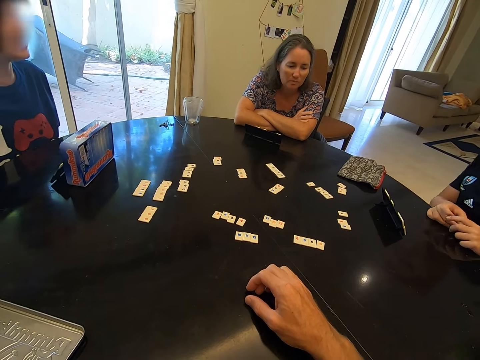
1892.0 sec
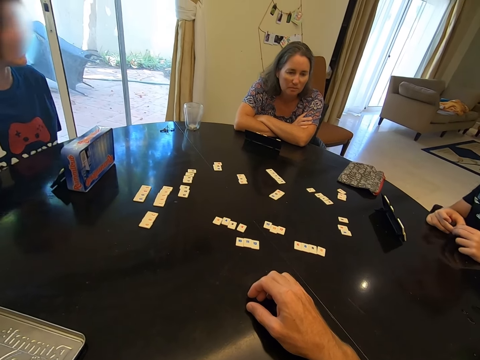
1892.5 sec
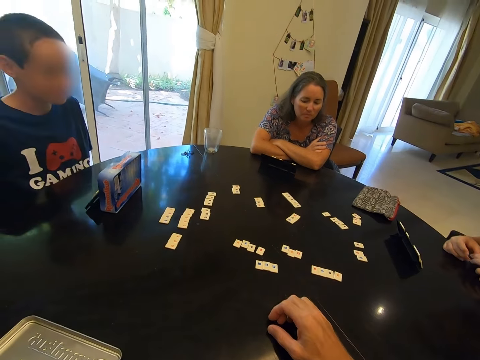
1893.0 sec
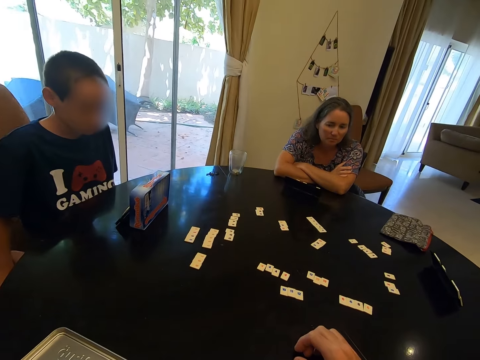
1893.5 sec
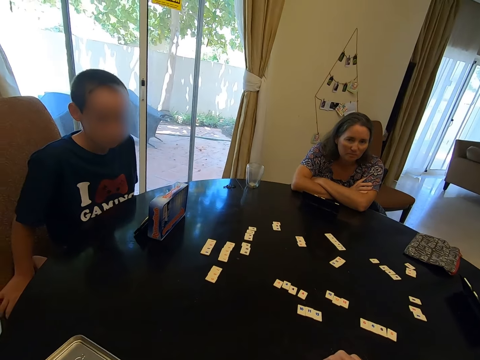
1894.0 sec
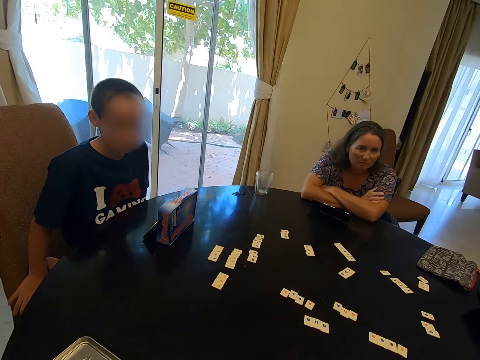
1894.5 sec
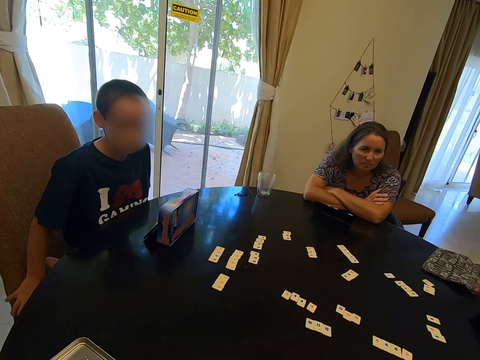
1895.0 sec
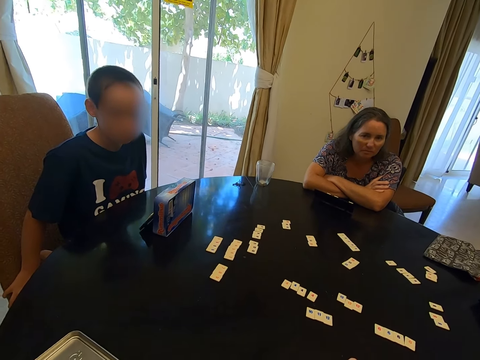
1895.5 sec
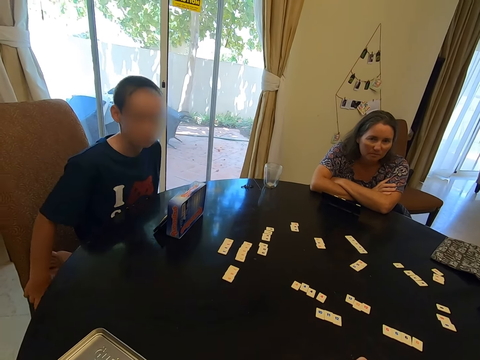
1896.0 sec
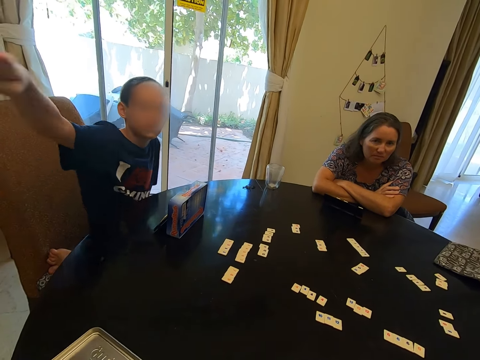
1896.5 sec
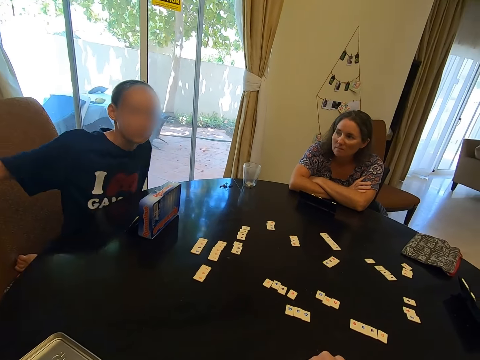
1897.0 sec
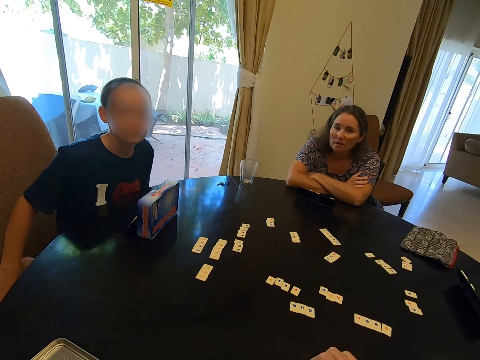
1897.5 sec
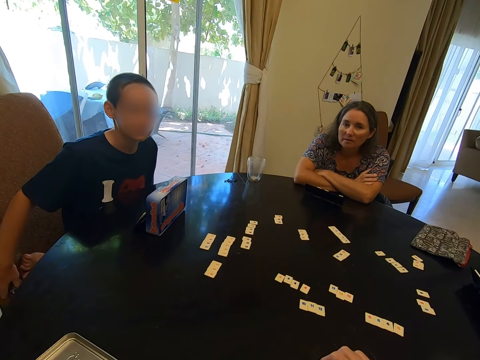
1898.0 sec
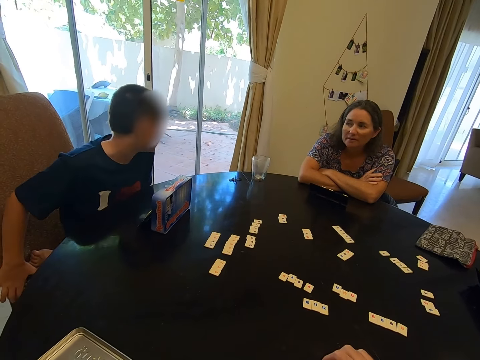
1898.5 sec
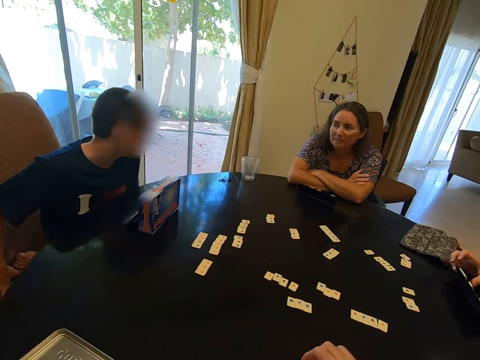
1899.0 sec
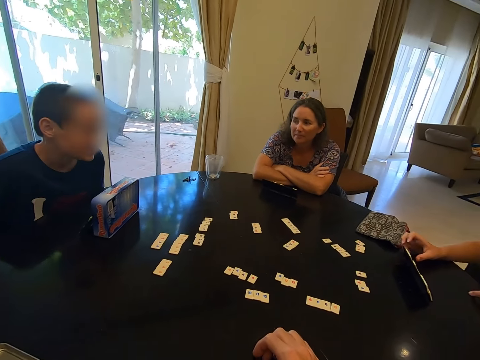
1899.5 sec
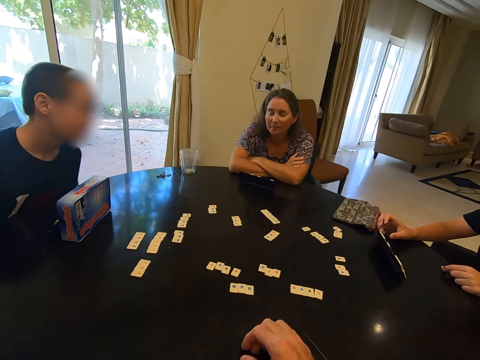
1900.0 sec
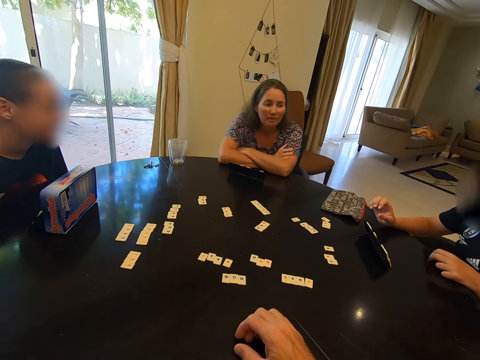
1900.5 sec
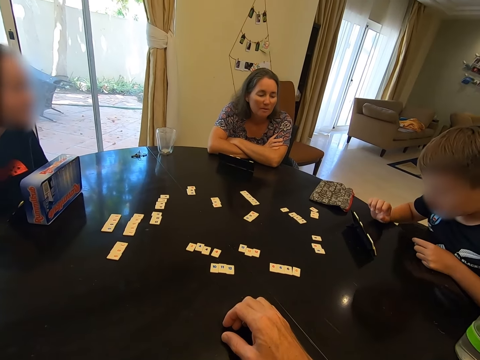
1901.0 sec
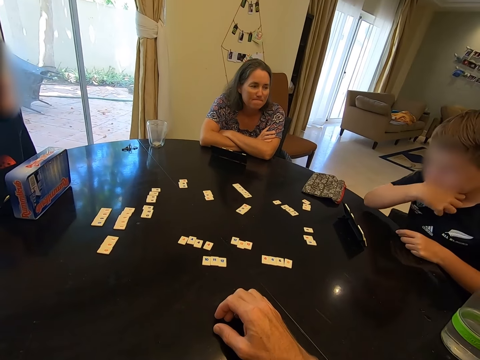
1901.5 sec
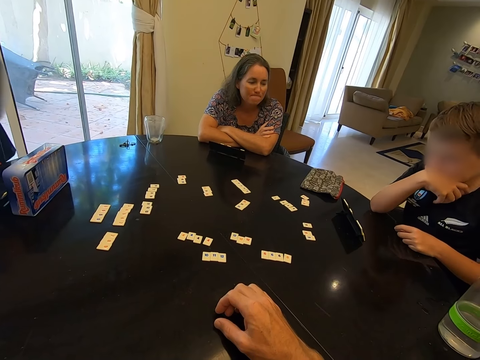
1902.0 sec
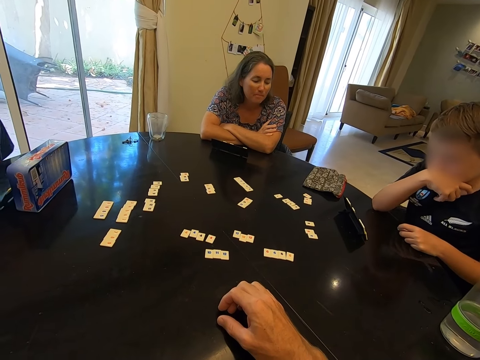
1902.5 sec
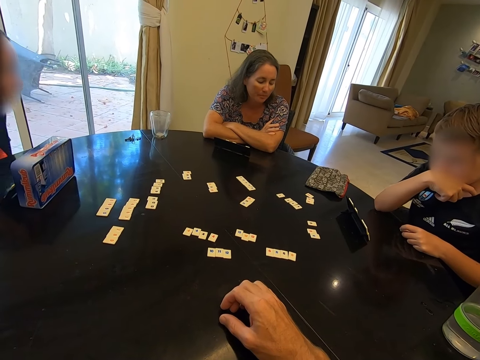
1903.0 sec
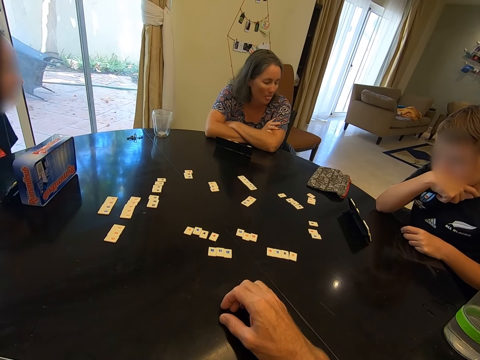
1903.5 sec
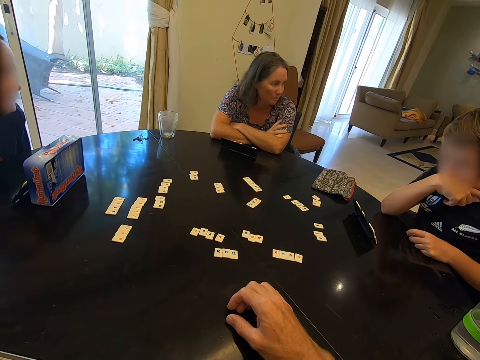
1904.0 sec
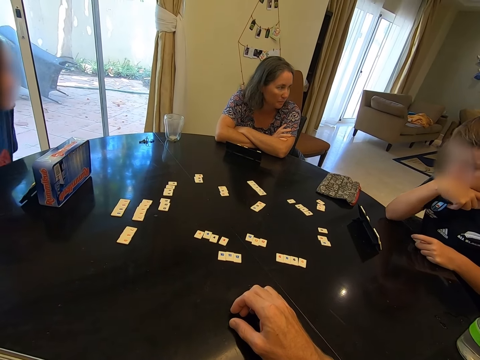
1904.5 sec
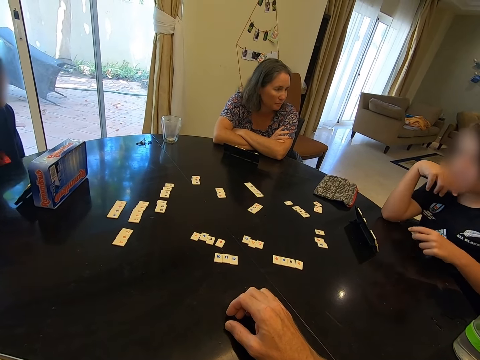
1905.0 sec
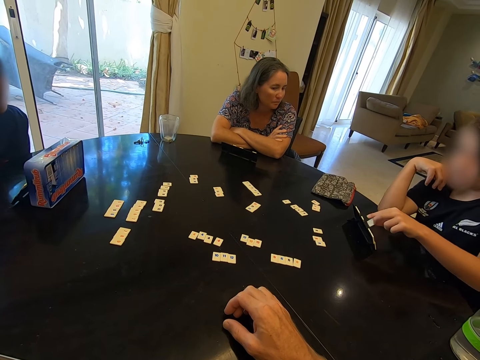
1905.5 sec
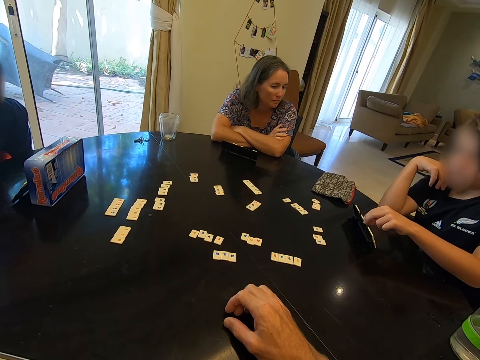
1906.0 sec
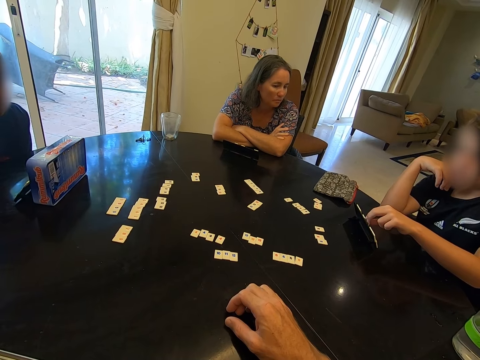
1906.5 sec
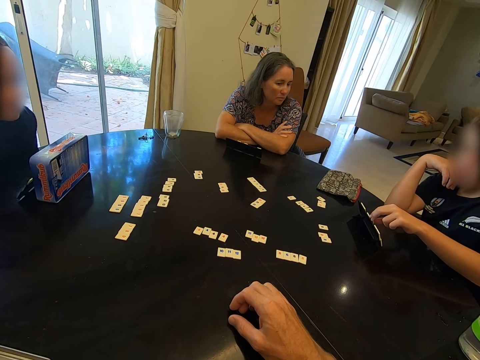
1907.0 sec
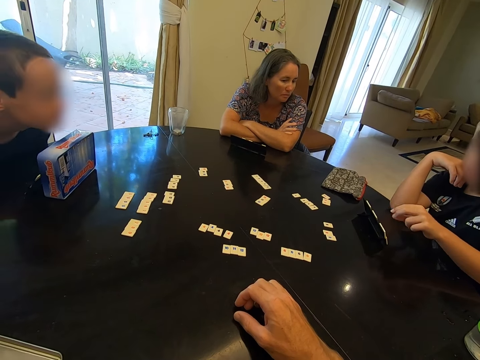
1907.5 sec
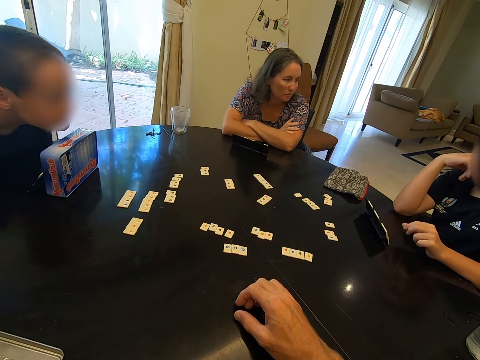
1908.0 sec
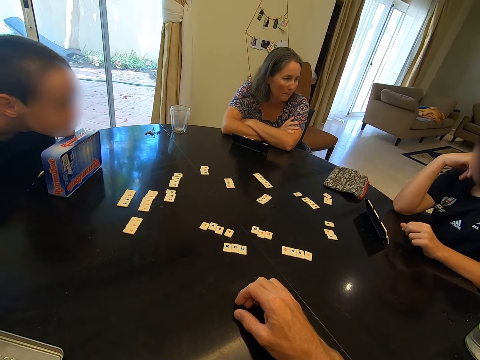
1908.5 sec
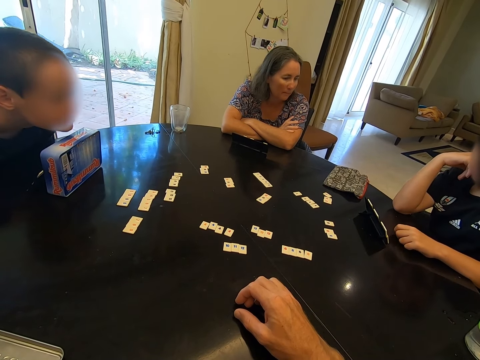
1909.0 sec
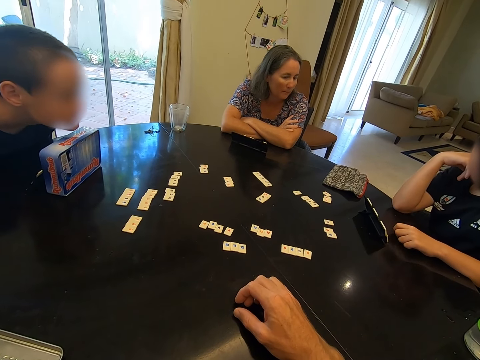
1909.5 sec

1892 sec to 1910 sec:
The camera wearer speaks to a person. They look at the person. A child lifts up the hand. The person points at the head of the camera wearer. The child lowers the hand. The camera wearer speaks to the person. Another person touches his chin. A boy places his scrabble tile on a scrabble rack. The boy puts a rummy cube in order.

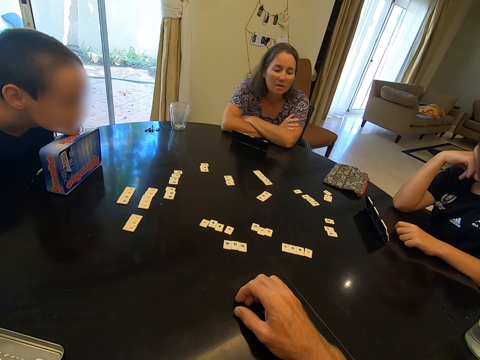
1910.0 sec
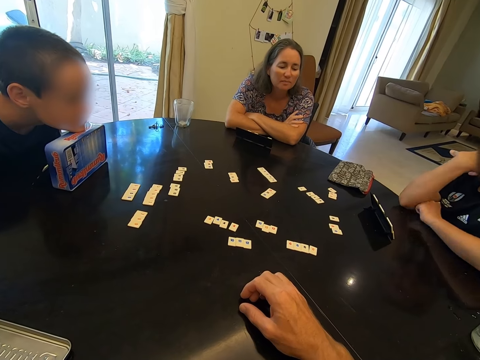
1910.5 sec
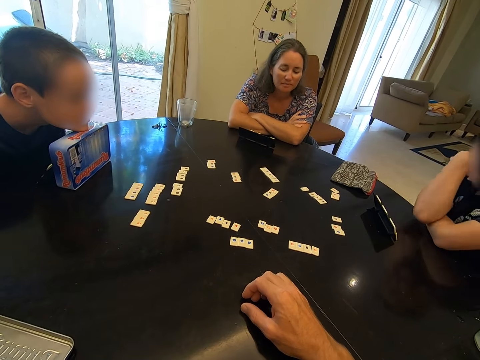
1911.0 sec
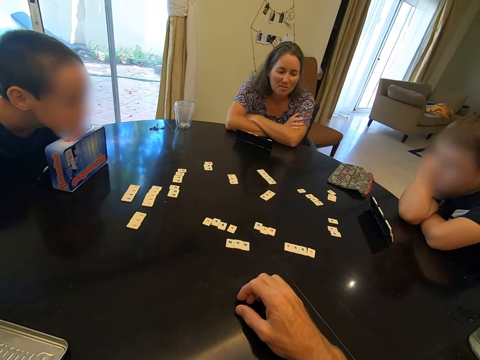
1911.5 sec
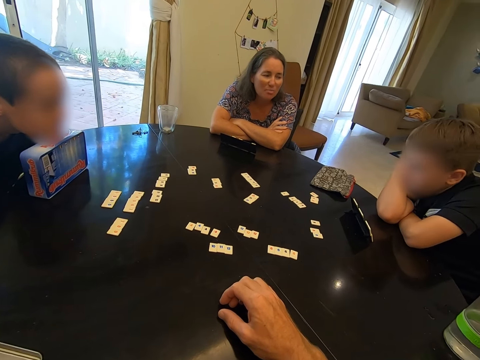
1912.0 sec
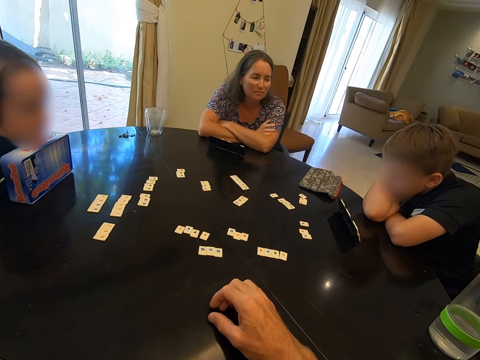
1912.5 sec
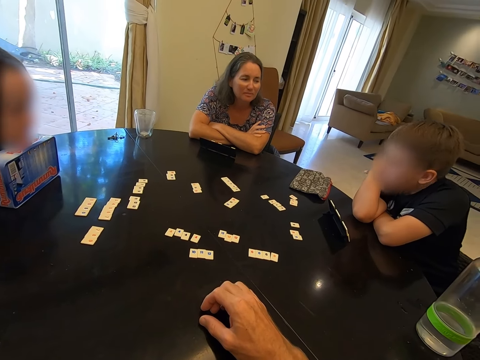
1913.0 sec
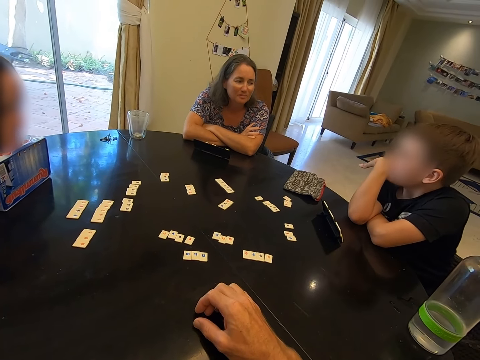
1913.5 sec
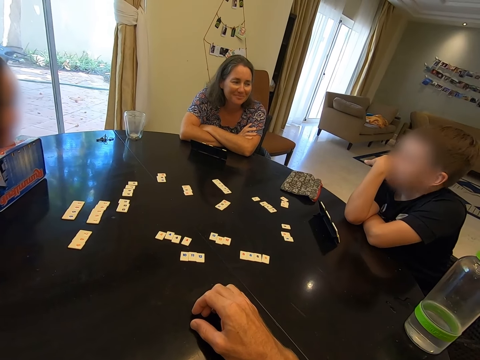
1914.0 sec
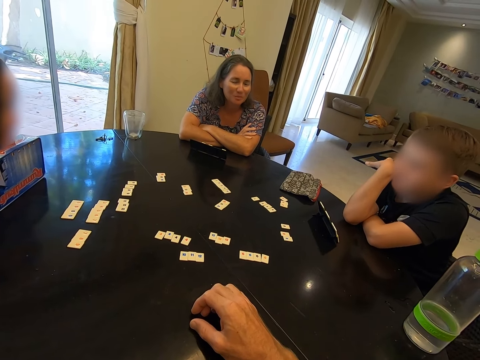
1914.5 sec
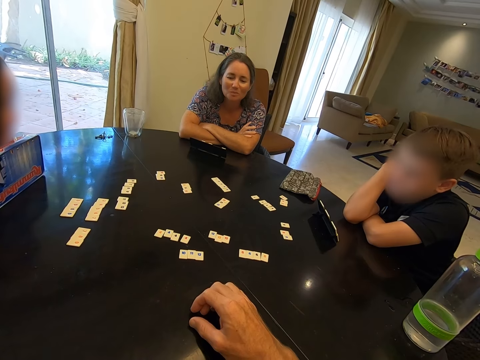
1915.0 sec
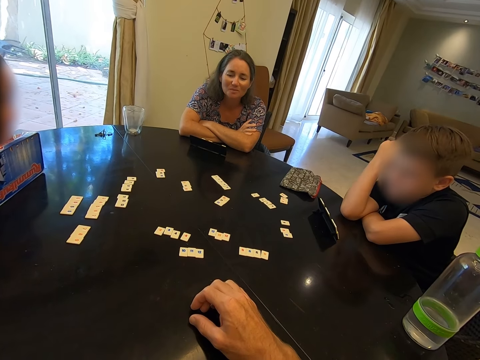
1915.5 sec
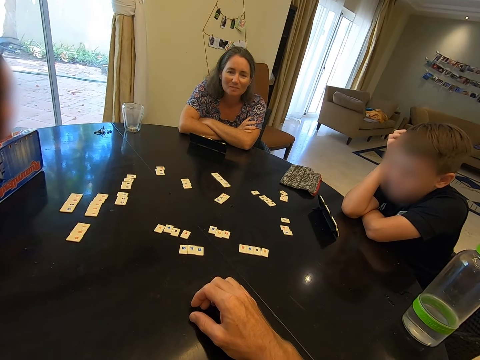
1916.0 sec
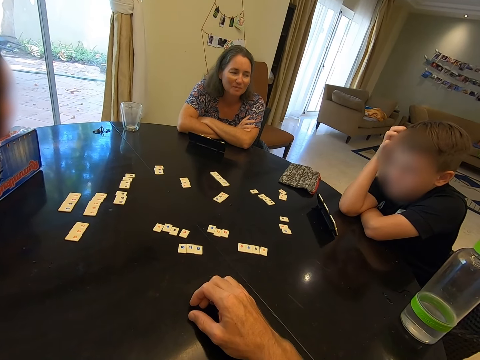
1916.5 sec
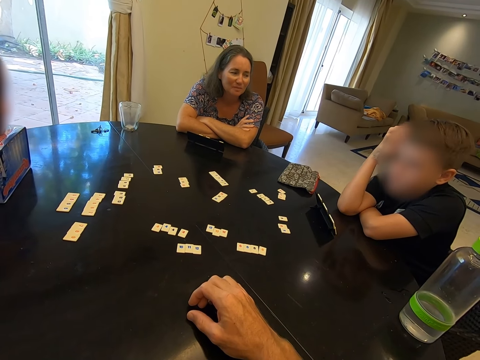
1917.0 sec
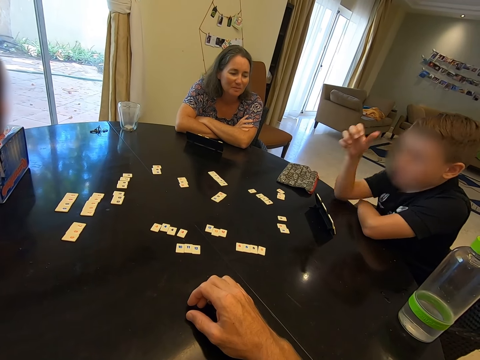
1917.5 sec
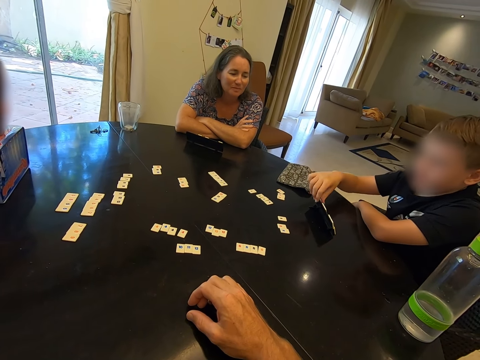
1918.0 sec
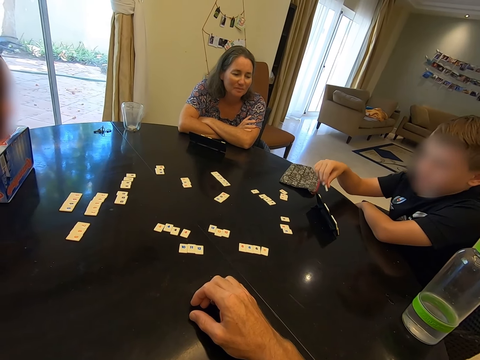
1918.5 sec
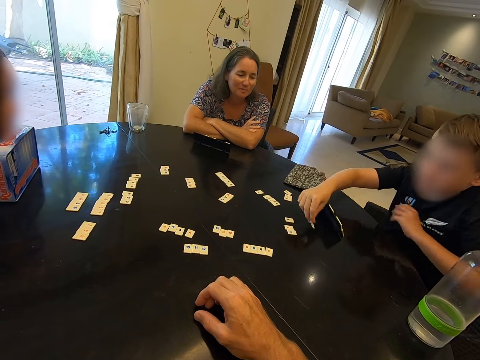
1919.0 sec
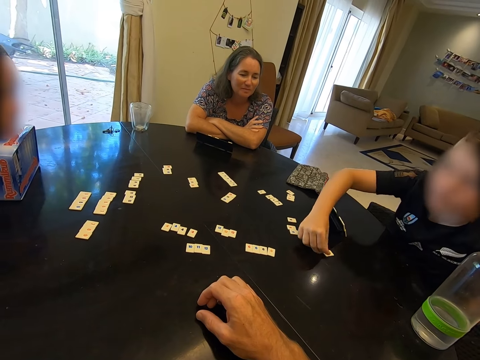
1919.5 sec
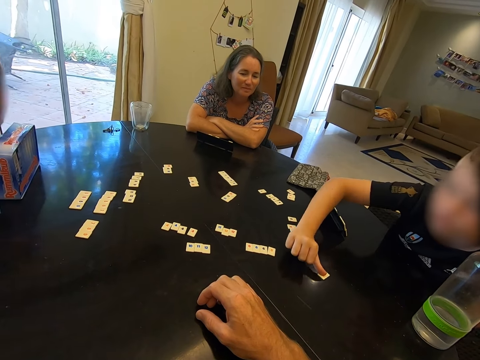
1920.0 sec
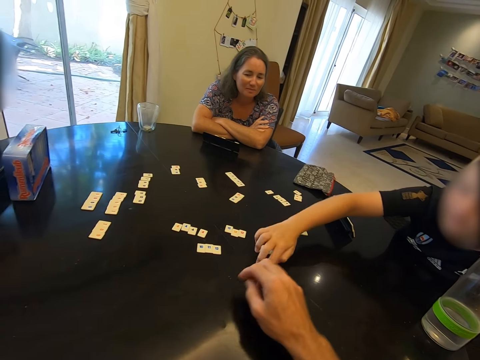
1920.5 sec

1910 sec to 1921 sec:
A boy leans on her hands. A lady talks to the boy in a room. The camera wearer talks to the boy in a room. The boy picks up a scrabble tile from a scrabble rack. The boy plays a rummy board card in a room. The boy slides the scrabble tile on the table.
